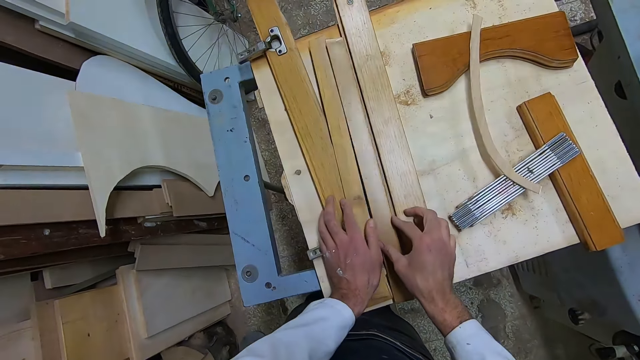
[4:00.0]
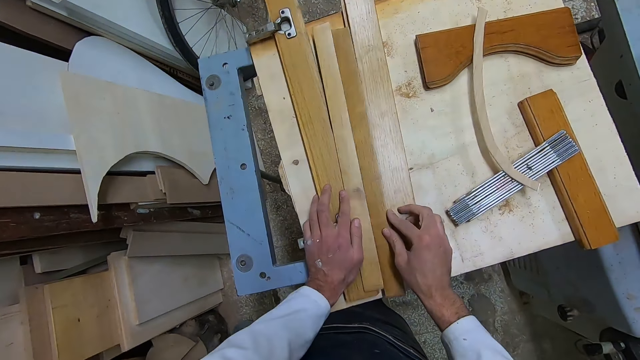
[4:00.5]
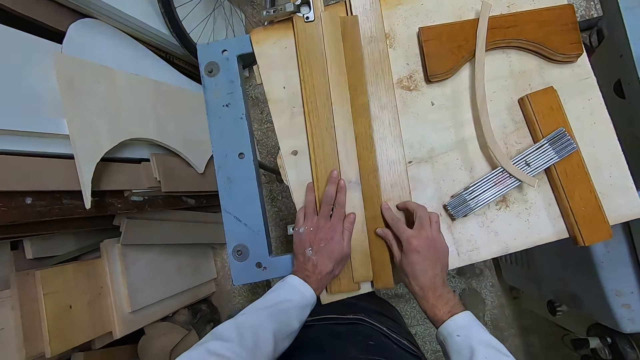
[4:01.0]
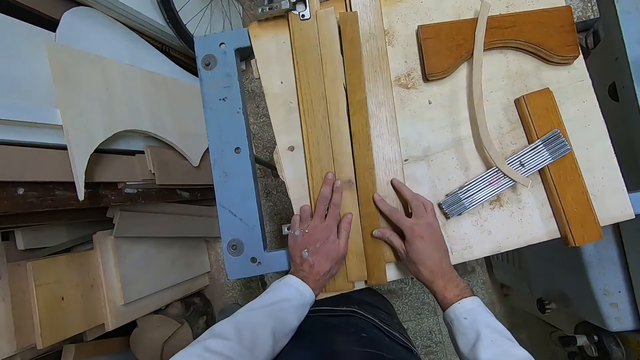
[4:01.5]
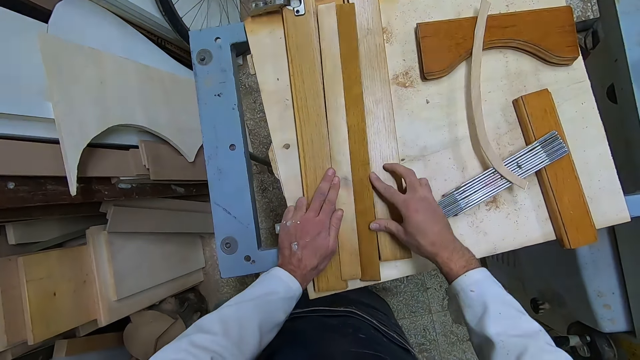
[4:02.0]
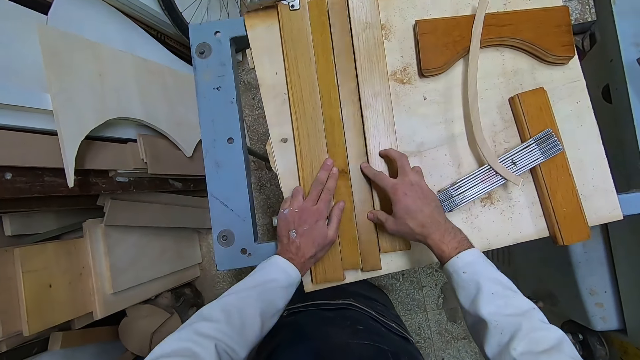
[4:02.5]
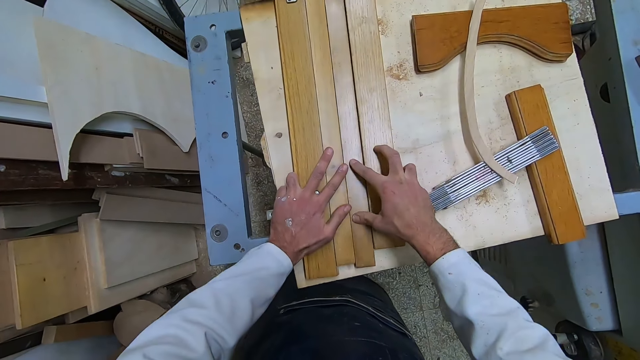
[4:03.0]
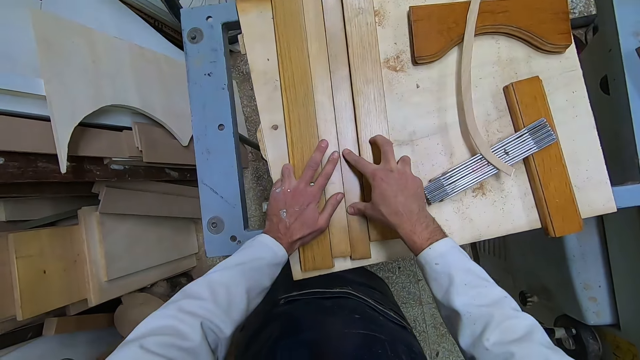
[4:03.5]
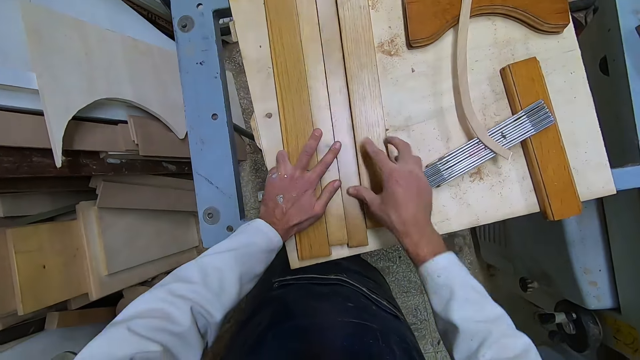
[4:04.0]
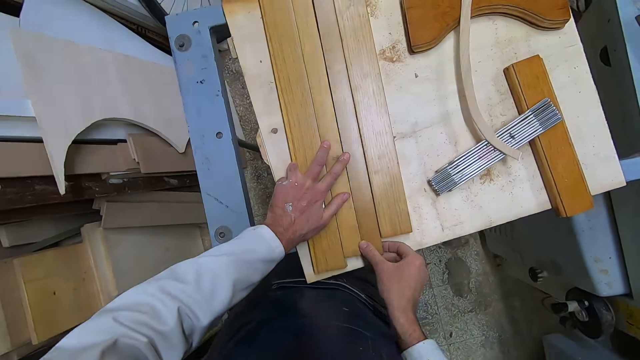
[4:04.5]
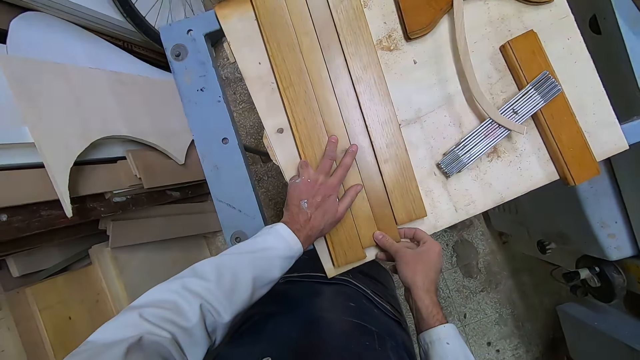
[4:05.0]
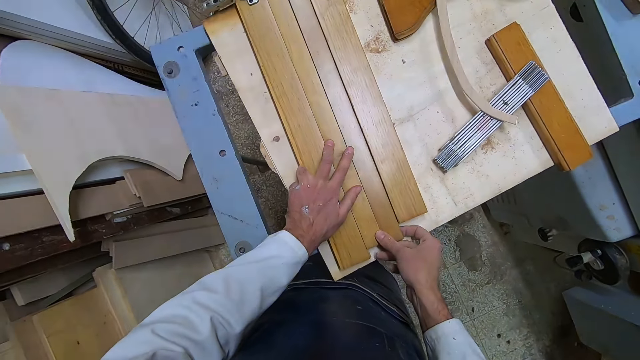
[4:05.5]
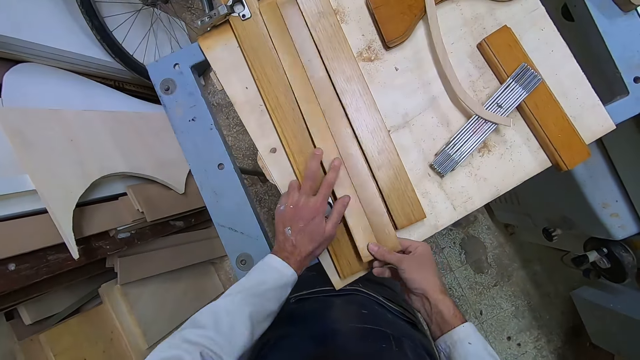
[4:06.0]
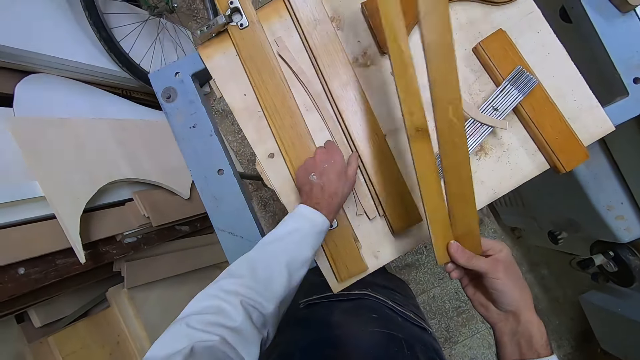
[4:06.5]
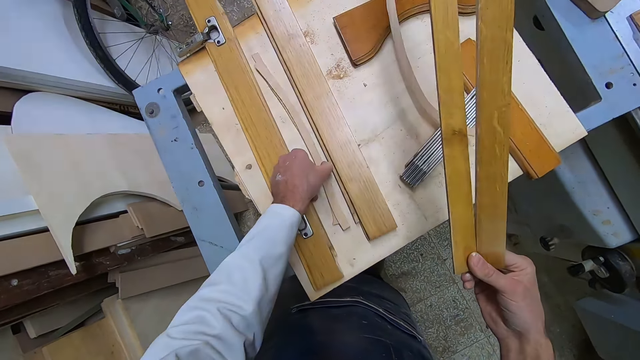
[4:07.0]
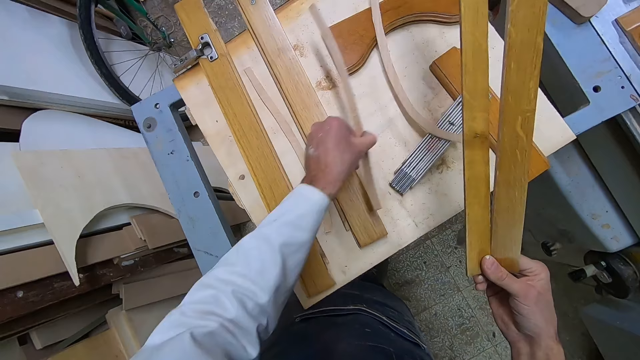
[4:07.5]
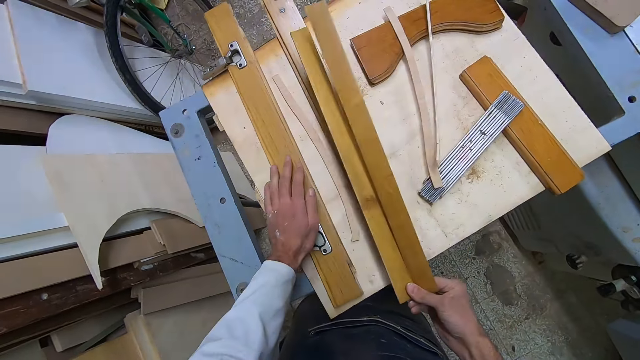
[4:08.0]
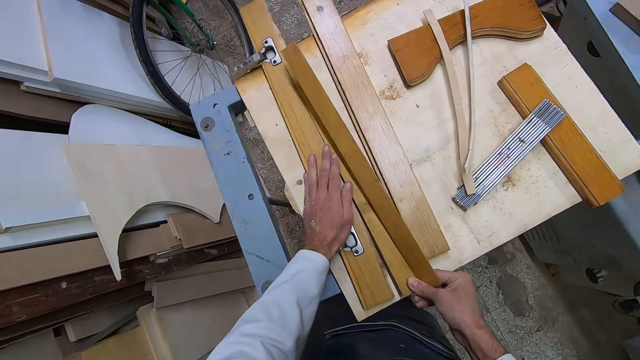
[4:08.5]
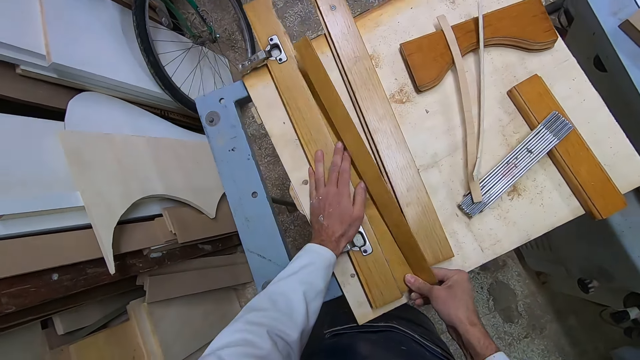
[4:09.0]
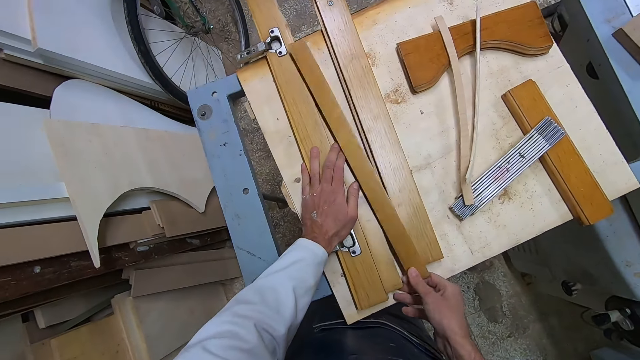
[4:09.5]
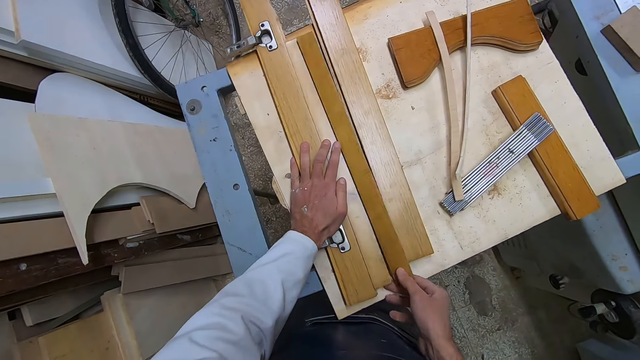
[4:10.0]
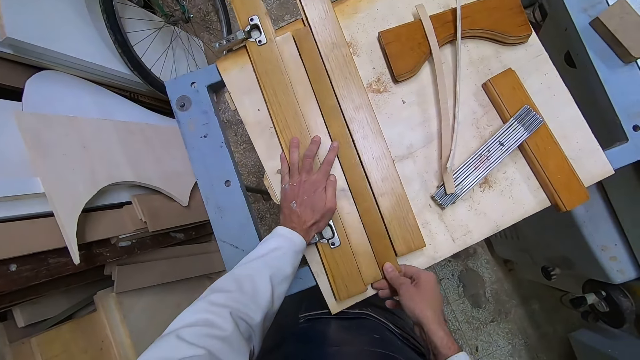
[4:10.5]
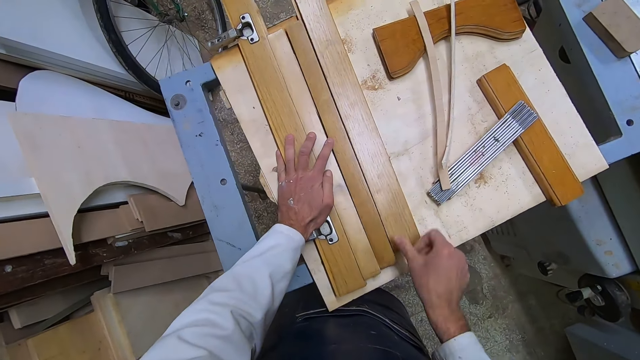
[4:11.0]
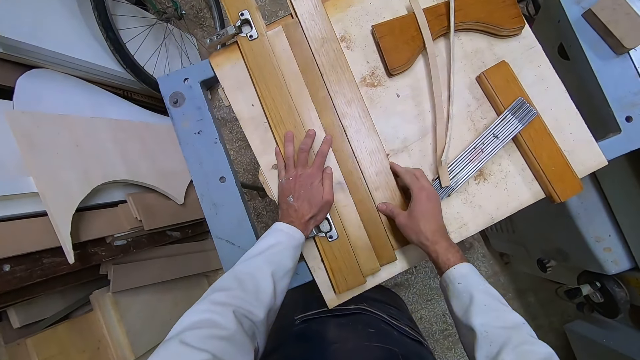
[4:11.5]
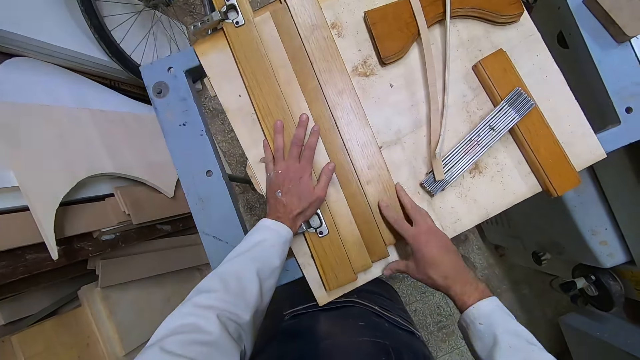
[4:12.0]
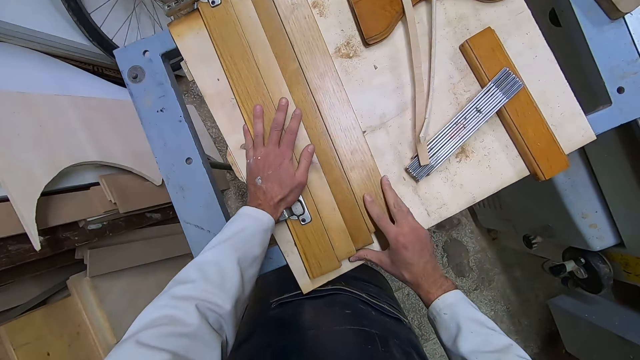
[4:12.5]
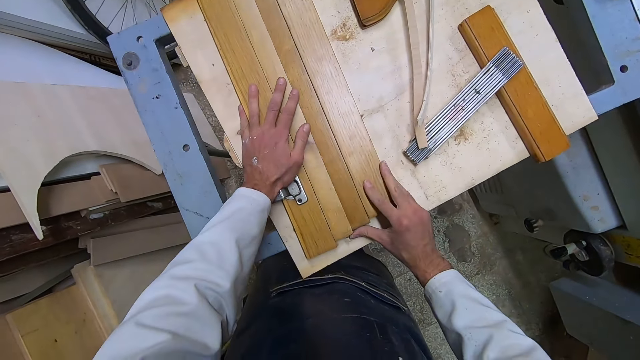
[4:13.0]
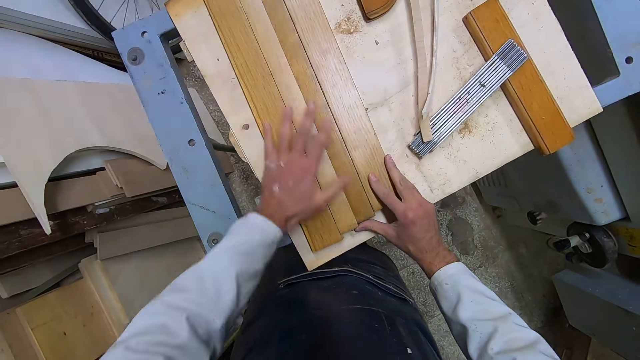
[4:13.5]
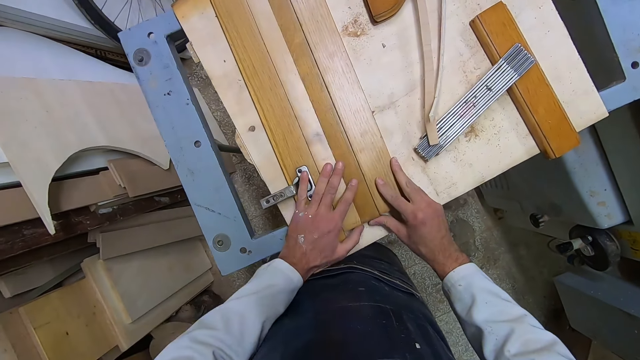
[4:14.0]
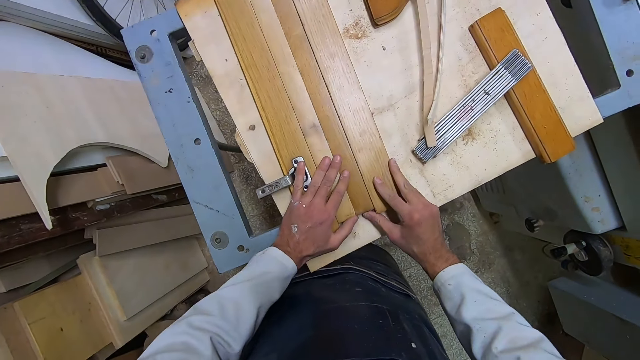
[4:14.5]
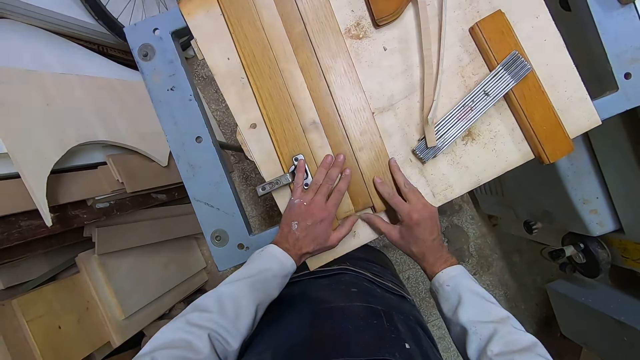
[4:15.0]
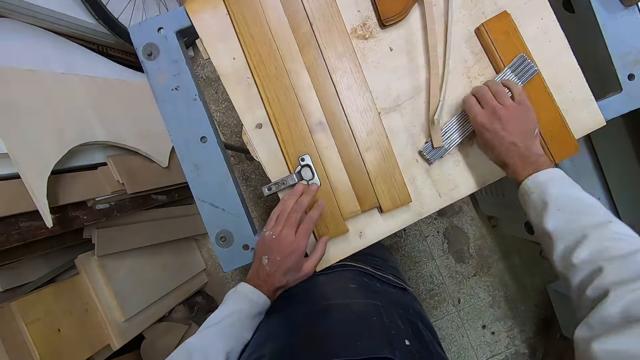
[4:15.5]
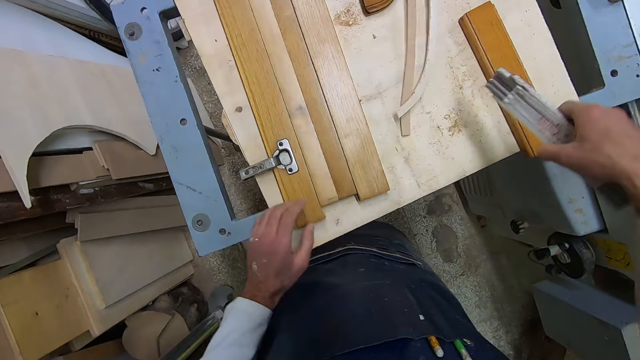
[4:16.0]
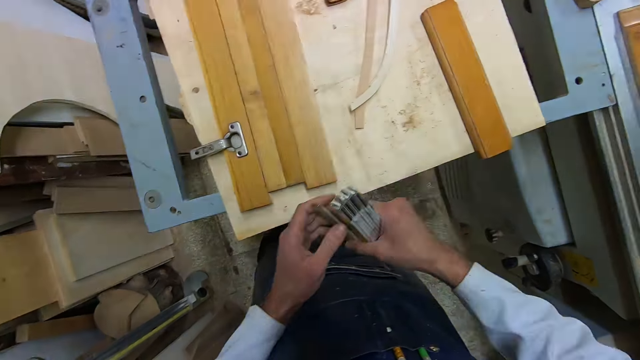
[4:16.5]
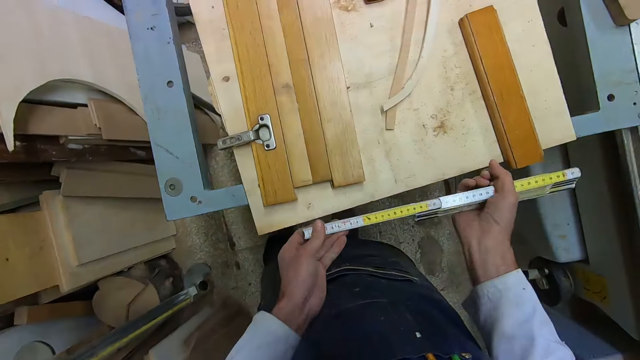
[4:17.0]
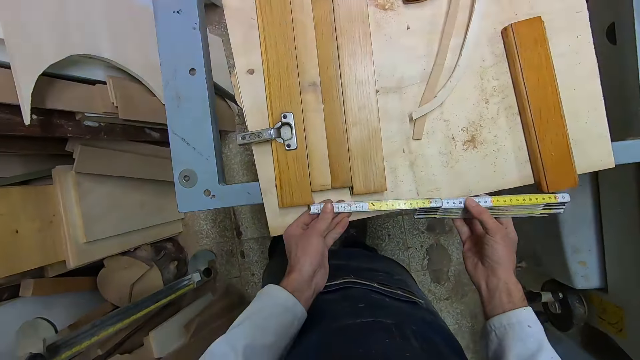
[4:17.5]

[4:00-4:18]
The camera wearer fixes the pieces of wood together. He arranges the wood on the cutting machine. He takes out two pieces of wood from the cutting machine with his right hand. He removes one piece of flexible wood from the cutting machine. He places the piece of wood on the table. He puts the two pieces of wood back in place on top of the other piece of wood. He arranges the pieces of wood on the cutting machine. He joins together the pieces of wood. He picks up a rhino ruler with his right hand, folds out the rhino ruler and measures the pieces of wood on the cutting machine.

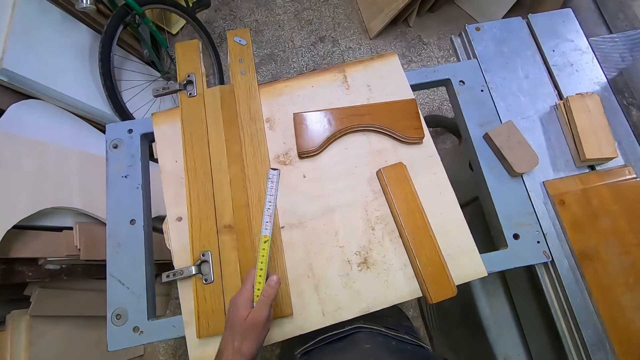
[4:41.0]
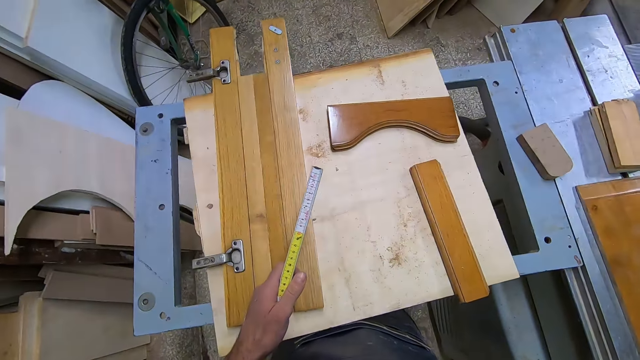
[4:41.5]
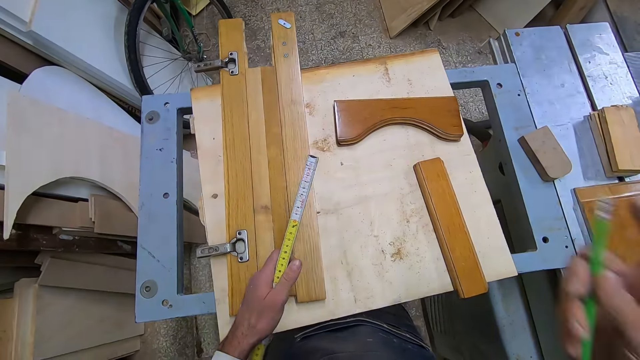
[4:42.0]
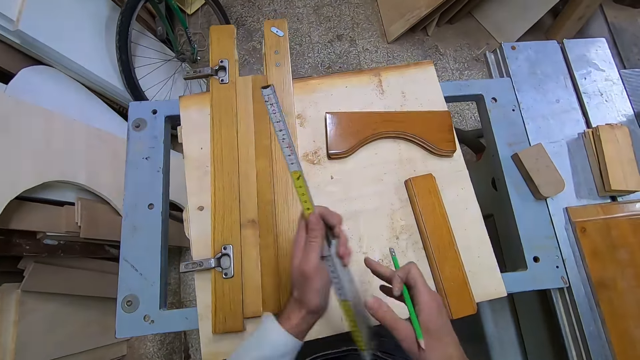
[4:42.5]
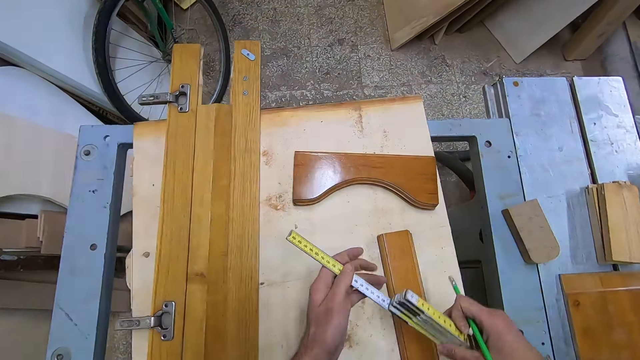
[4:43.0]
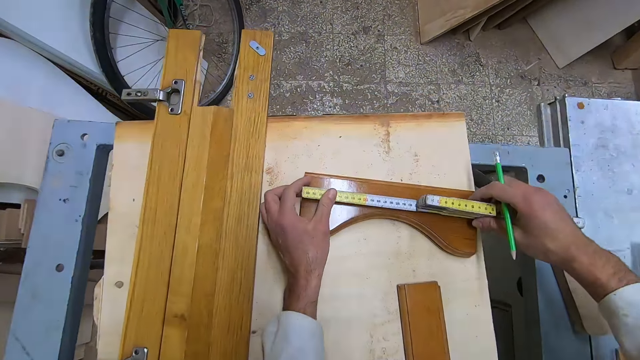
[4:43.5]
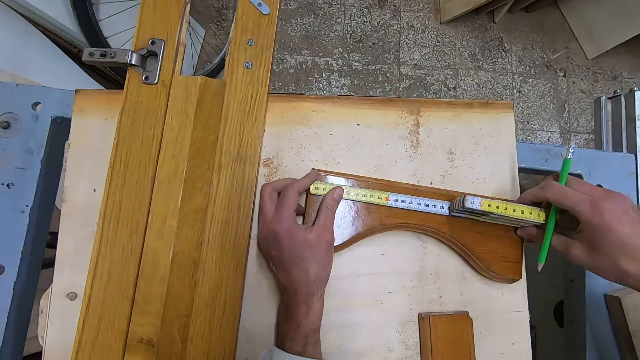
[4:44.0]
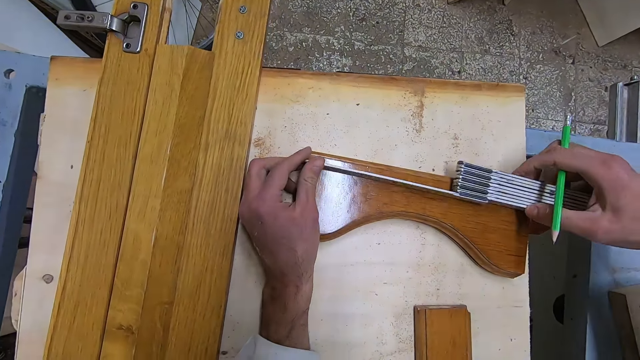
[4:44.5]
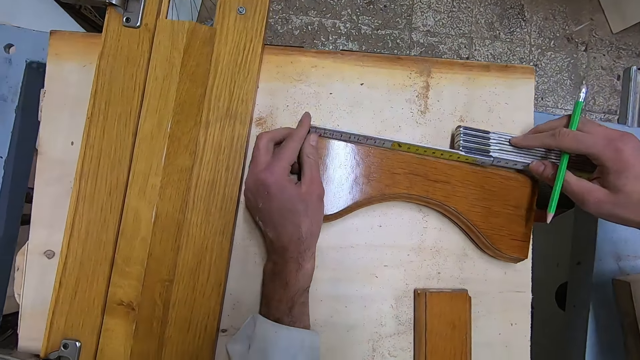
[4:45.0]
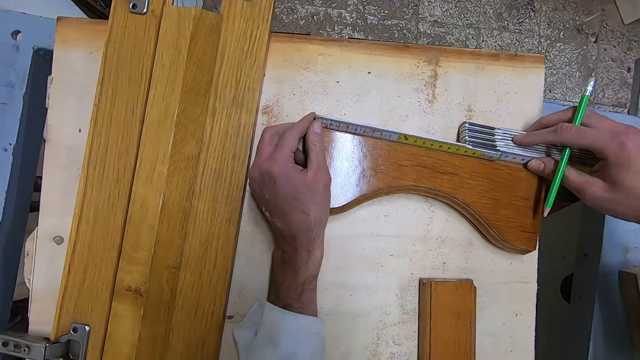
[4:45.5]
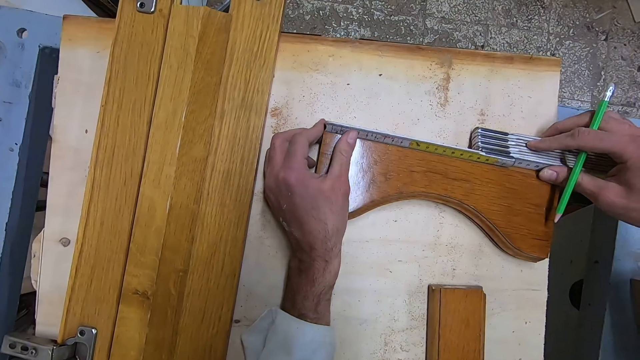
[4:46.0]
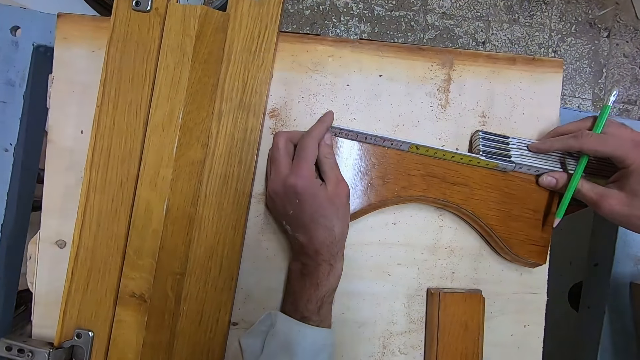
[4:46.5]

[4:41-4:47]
The camera wearer moves the ruler back to his right hand. He picks a pencil. He measures another piece of wood on the cutting machine. He places the foldable measuring tape on the piece of wood.
